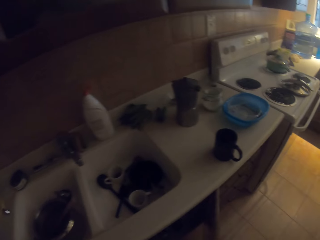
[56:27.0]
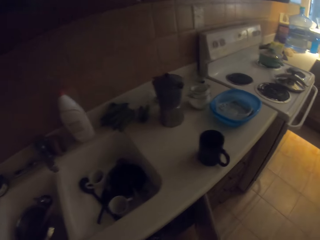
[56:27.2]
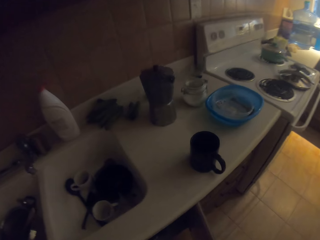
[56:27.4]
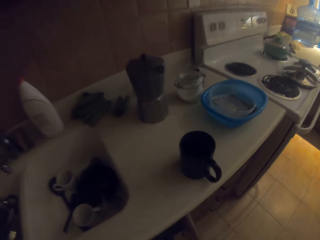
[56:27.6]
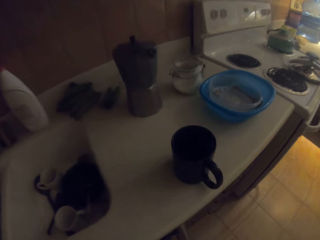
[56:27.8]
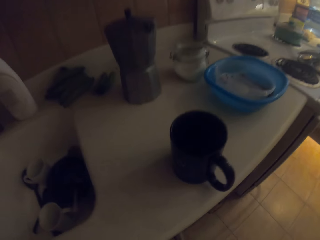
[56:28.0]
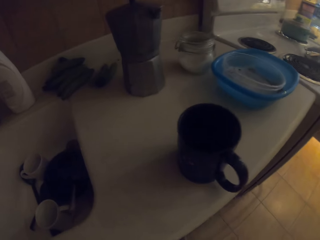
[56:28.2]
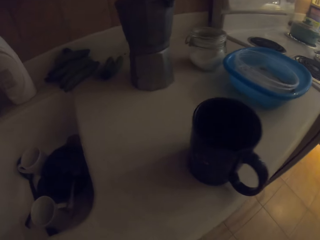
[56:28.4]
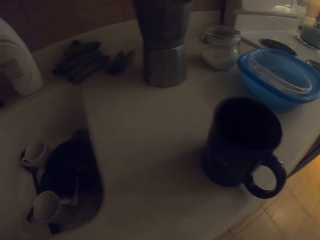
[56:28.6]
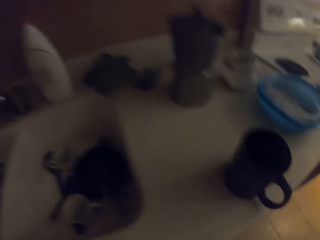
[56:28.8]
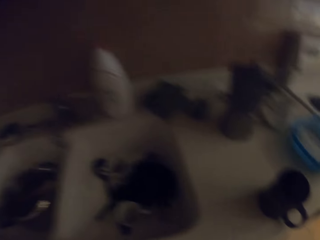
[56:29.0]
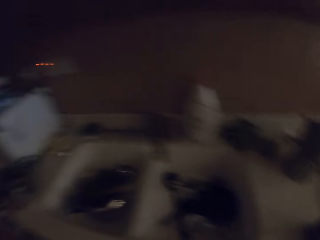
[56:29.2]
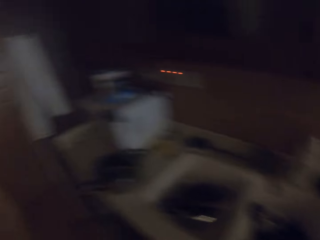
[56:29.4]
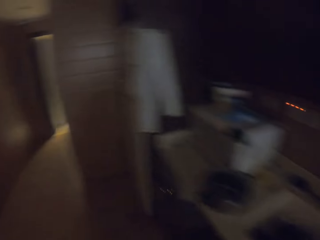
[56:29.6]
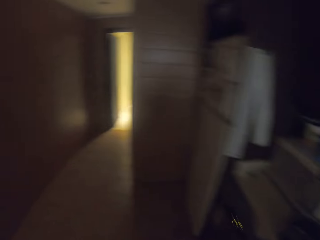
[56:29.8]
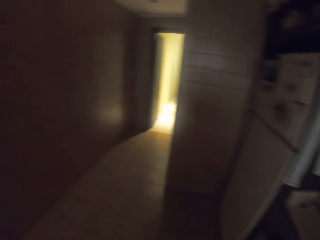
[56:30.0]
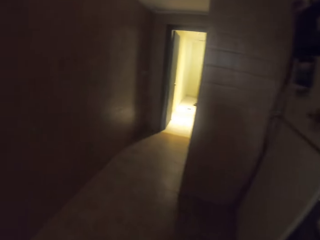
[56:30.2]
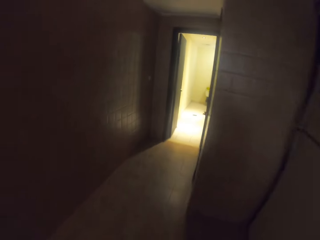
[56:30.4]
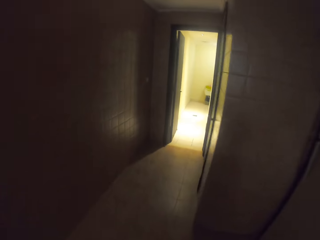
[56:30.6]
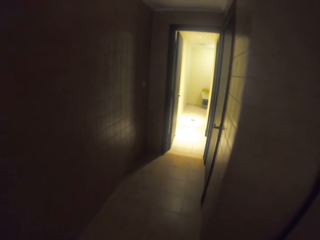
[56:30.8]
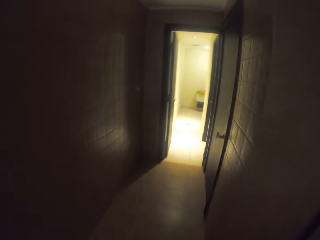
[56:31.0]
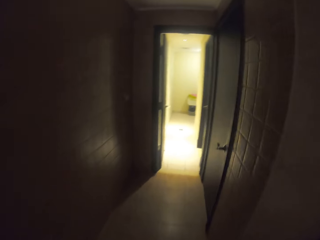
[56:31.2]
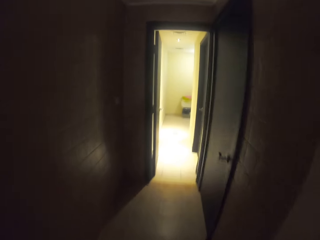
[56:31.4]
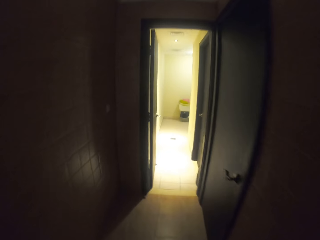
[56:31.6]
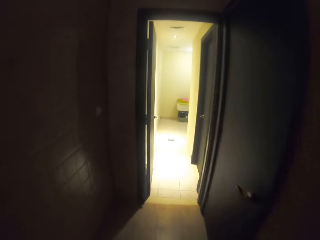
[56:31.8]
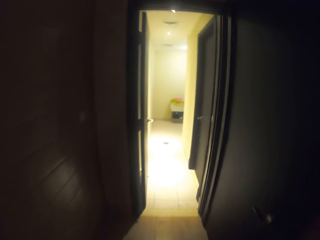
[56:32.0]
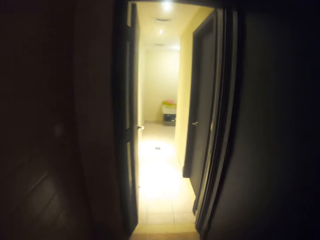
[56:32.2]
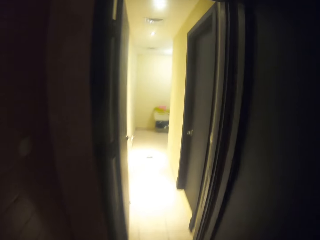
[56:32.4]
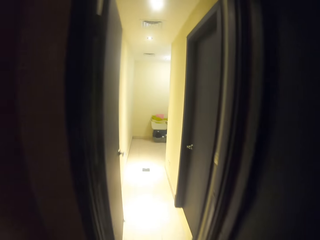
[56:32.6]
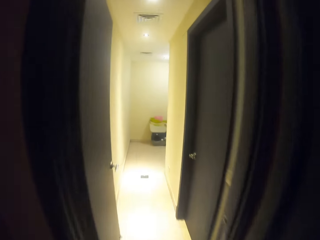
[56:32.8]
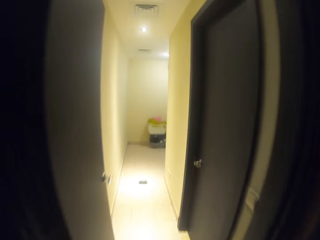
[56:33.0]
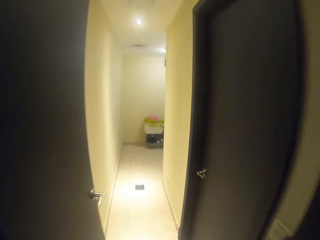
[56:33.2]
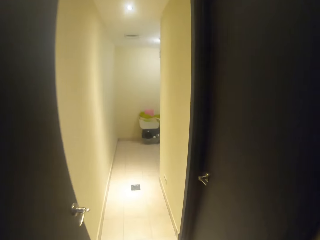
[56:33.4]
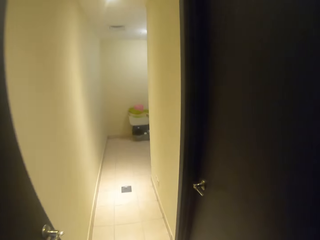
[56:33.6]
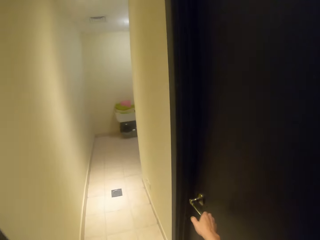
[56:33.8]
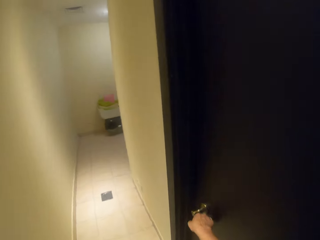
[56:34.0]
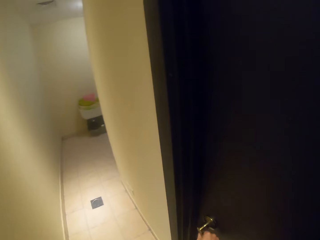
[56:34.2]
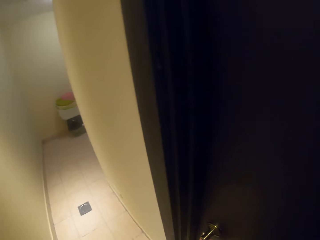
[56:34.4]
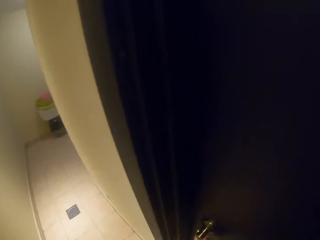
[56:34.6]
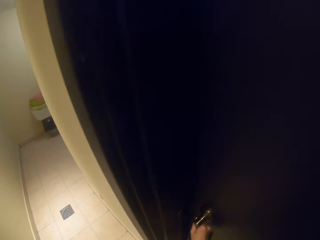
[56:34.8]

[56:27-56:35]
The camera wearer opens the cabinet door. They turn around. They walk along the kitchen corridor. They open the door.

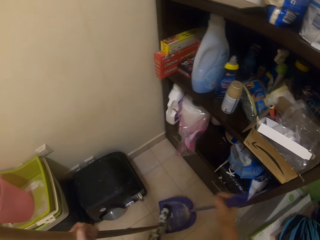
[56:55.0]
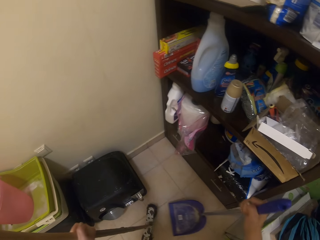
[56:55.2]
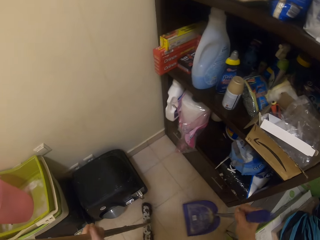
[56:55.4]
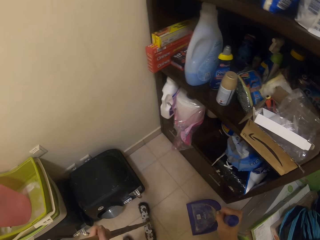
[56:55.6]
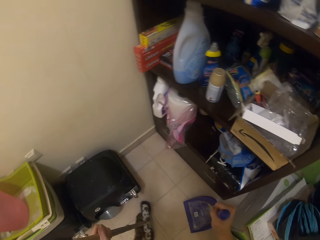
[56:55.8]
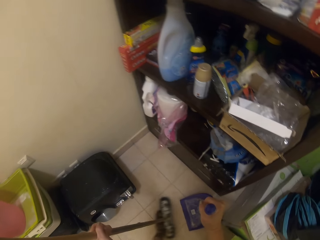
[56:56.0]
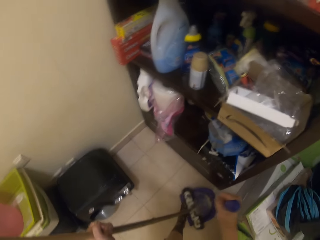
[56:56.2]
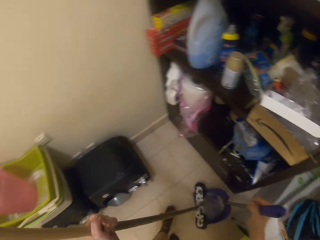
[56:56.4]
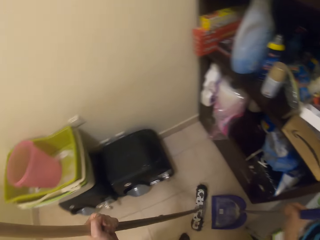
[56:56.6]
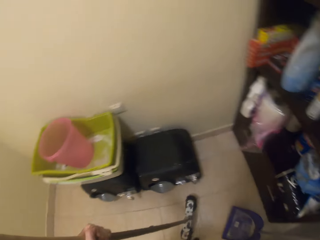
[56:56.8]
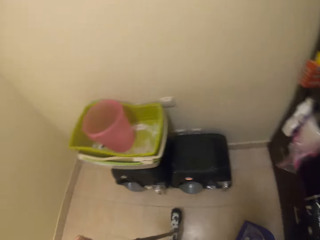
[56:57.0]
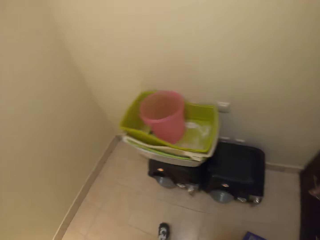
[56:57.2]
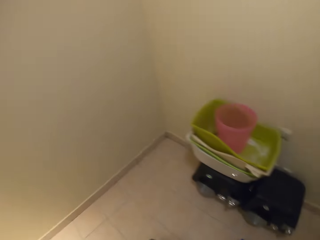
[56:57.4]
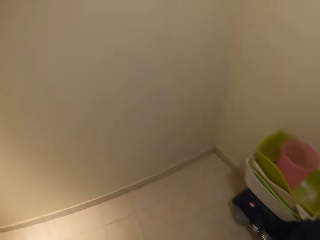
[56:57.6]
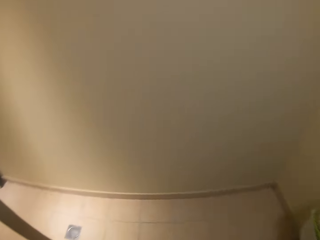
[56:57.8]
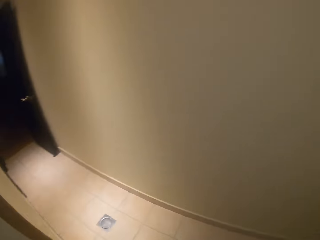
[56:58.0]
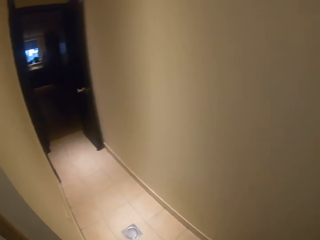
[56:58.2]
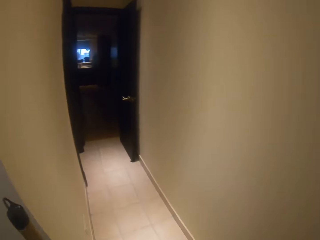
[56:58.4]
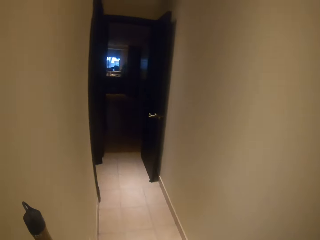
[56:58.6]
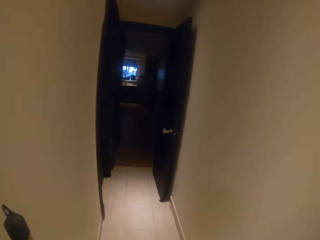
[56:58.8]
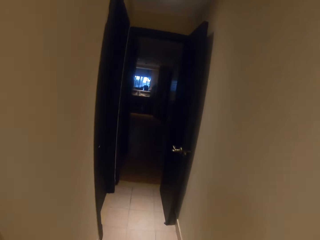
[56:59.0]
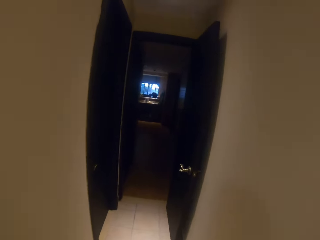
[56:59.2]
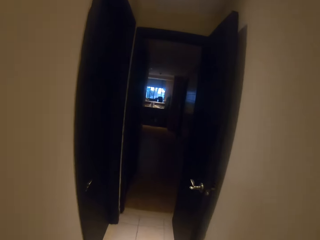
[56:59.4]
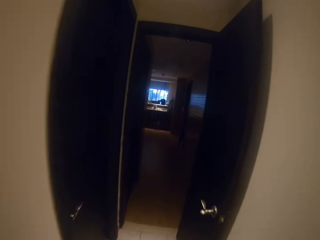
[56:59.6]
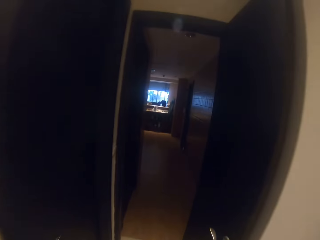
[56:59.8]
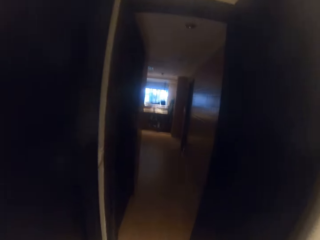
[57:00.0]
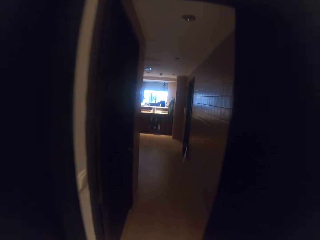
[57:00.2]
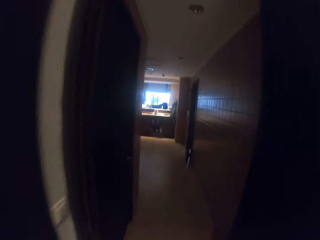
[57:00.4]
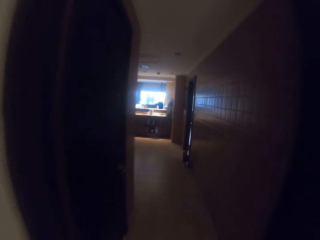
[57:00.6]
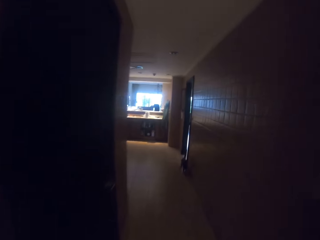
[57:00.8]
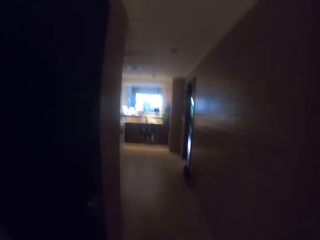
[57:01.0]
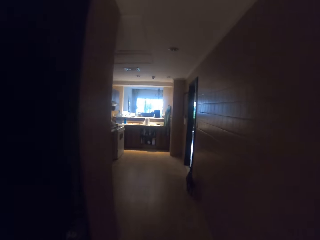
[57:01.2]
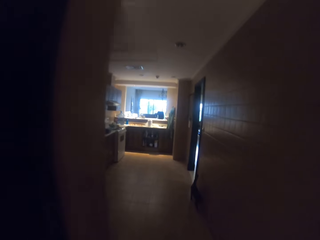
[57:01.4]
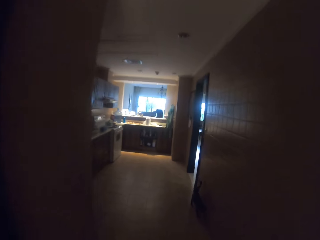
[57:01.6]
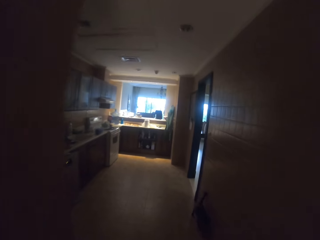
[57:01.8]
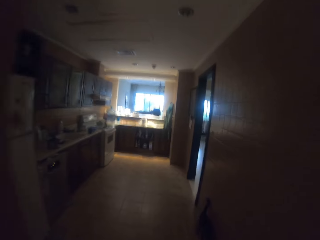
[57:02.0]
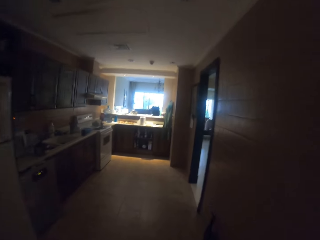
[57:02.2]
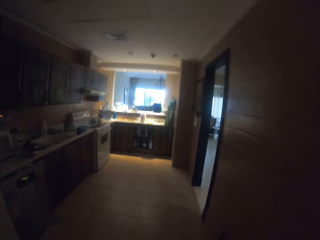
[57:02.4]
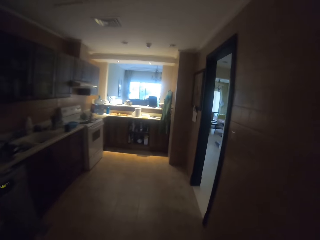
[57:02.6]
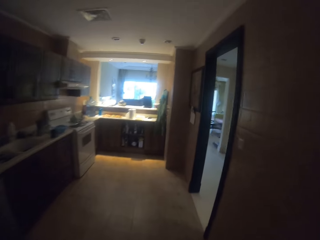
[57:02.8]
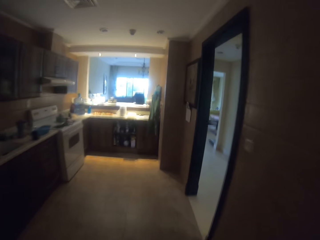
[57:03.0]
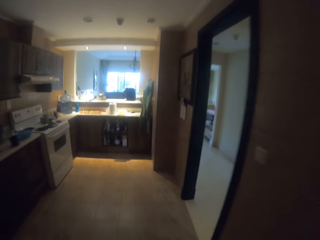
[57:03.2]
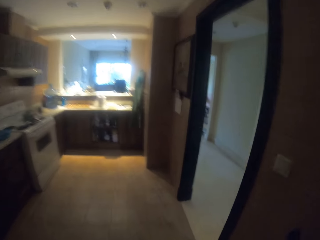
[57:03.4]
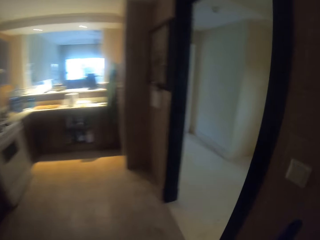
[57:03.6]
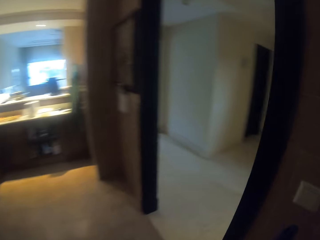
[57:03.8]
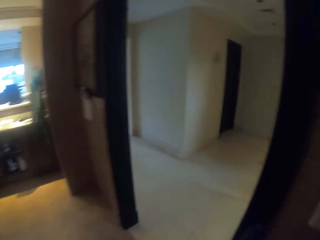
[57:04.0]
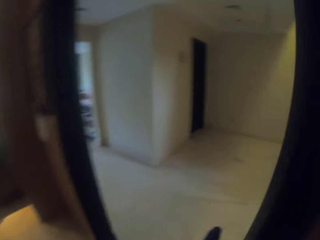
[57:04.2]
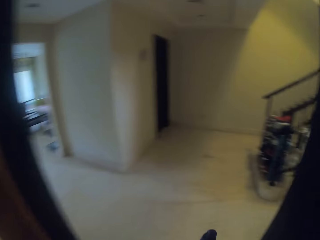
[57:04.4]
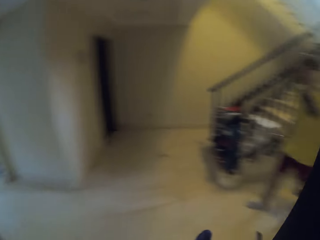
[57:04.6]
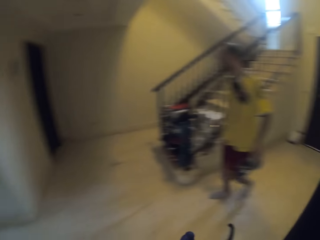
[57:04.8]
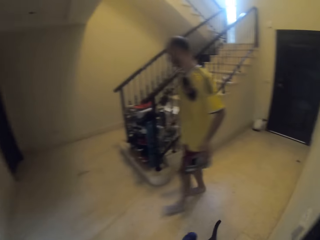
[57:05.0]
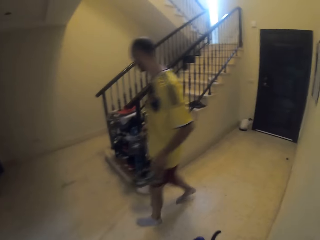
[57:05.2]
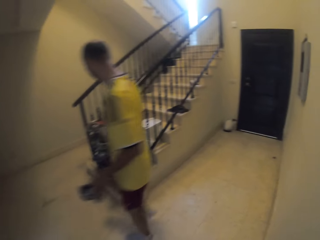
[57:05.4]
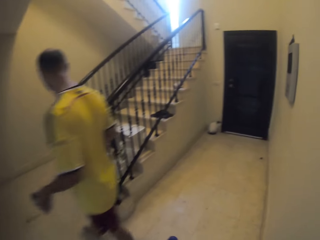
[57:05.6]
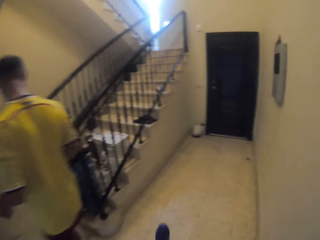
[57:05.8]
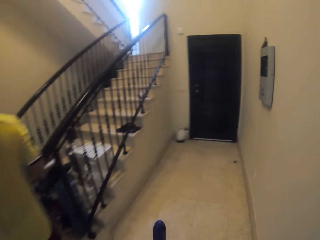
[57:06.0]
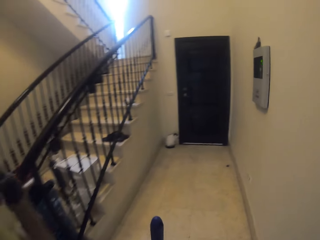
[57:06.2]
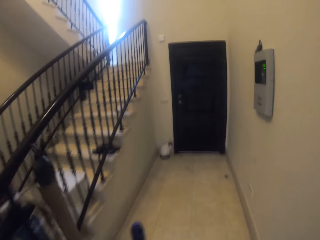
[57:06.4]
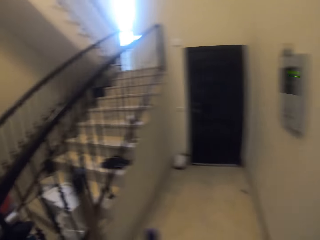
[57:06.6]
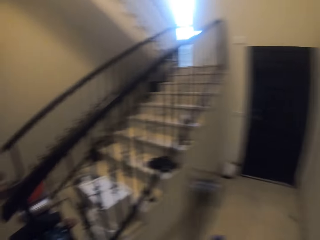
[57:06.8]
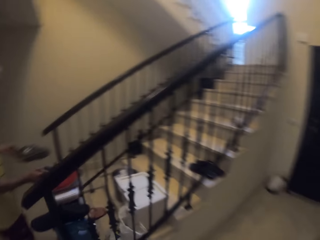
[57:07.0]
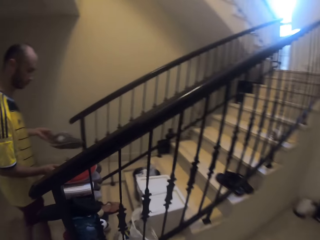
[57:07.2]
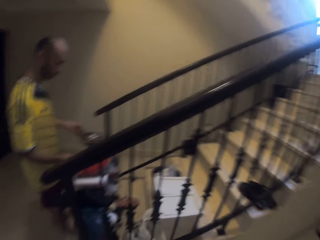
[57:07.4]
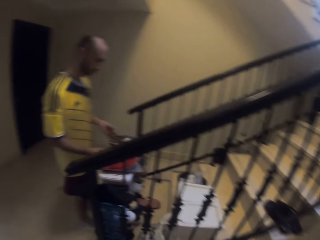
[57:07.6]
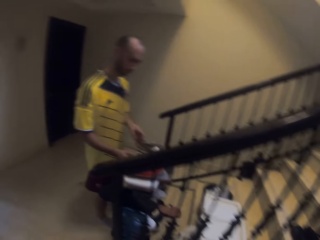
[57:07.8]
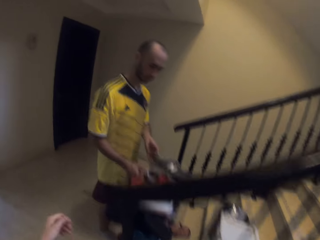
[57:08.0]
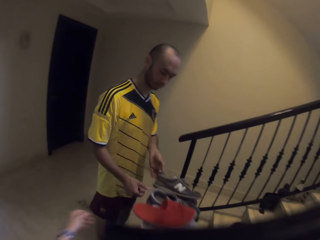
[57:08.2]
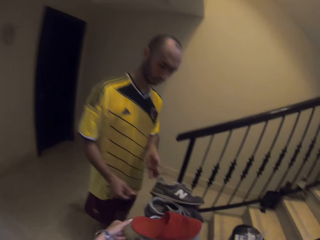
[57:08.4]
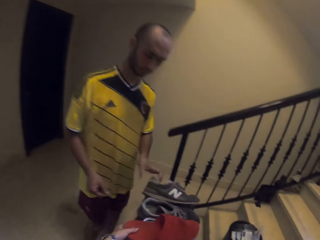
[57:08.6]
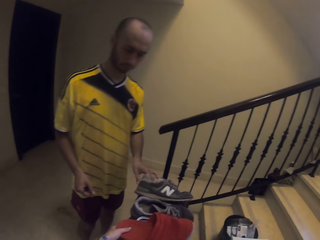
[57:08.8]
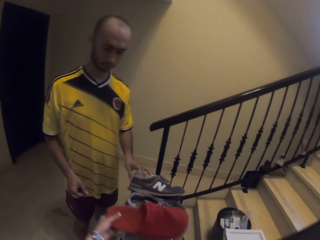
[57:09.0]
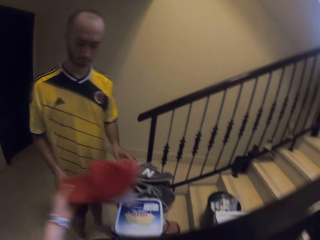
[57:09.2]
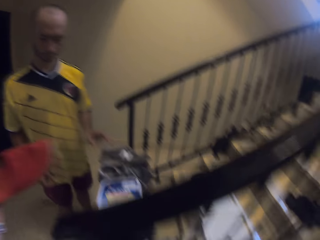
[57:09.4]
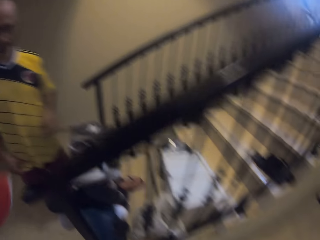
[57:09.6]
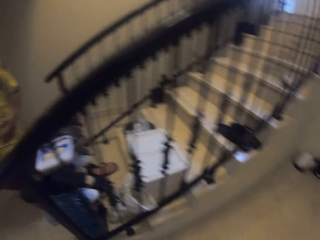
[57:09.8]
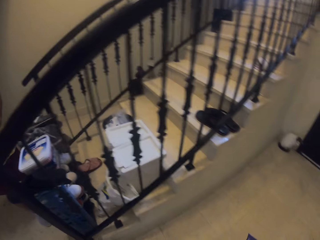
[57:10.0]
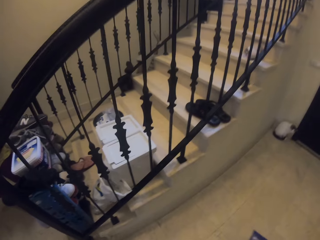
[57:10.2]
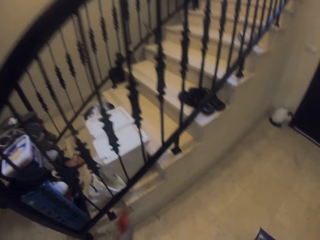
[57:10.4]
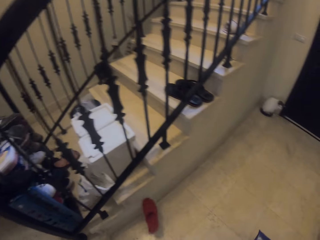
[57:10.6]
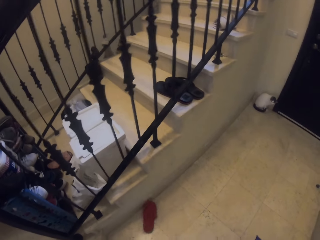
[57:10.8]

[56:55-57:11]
The camera wearer turns around. They move around the house. A man walks in. The man puts shoes on the shoe rack. The camera wearer picks up shoes or sandals on the stairs. They drop the sandals.
